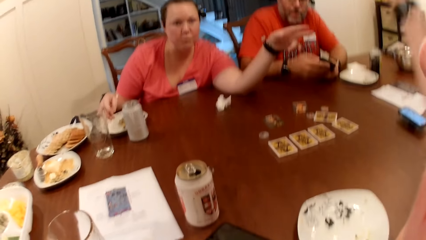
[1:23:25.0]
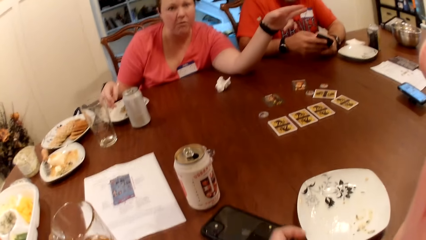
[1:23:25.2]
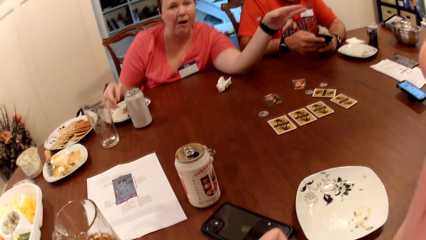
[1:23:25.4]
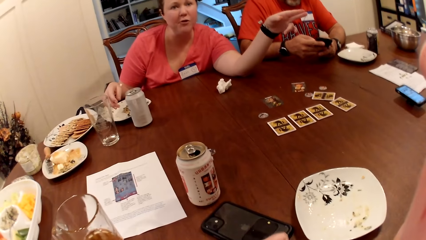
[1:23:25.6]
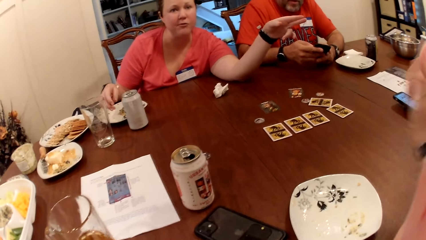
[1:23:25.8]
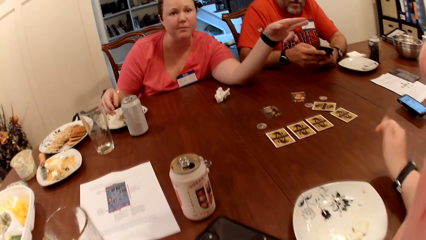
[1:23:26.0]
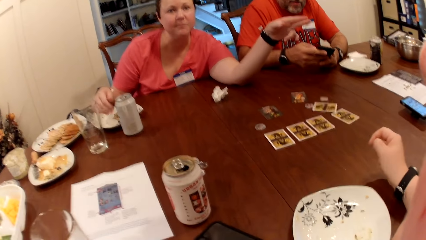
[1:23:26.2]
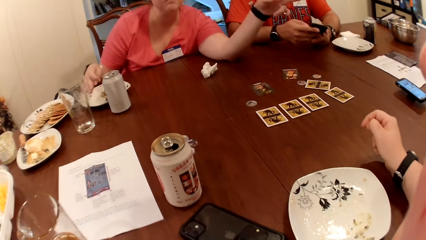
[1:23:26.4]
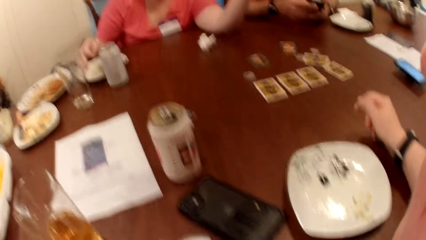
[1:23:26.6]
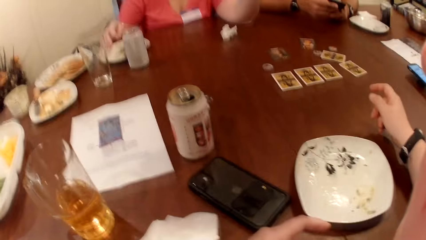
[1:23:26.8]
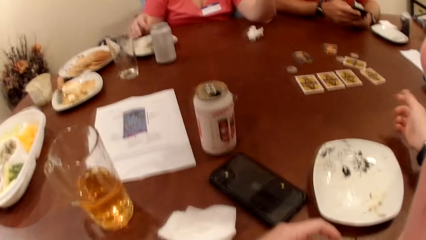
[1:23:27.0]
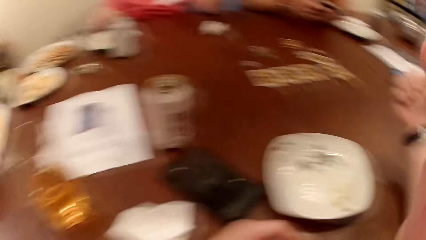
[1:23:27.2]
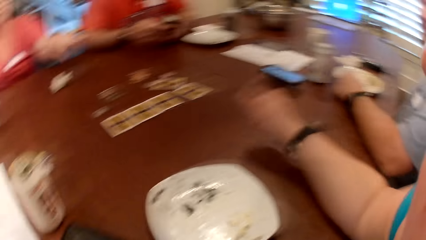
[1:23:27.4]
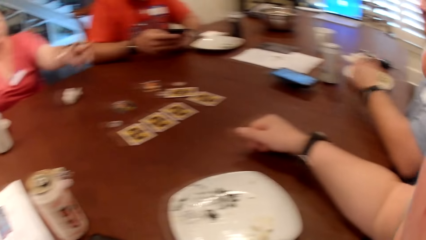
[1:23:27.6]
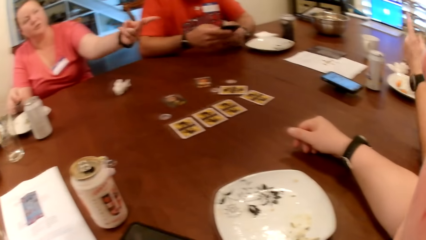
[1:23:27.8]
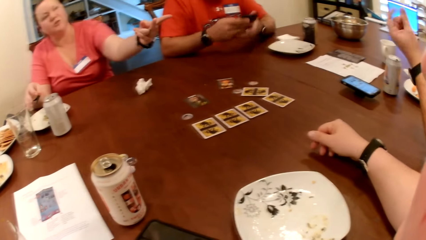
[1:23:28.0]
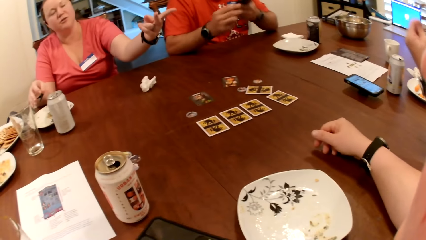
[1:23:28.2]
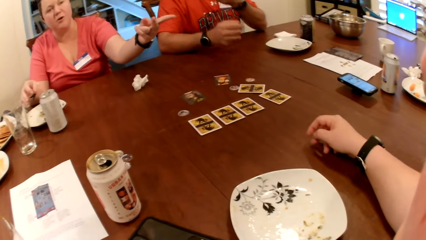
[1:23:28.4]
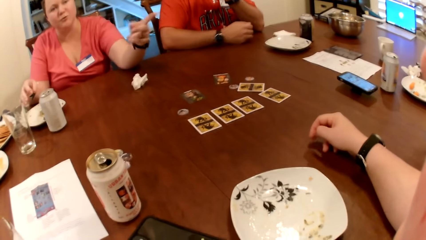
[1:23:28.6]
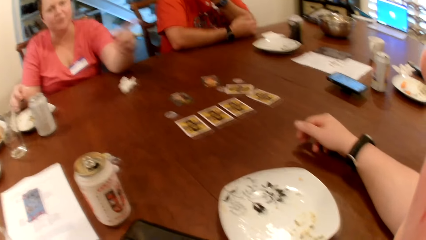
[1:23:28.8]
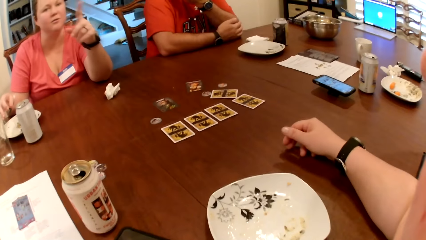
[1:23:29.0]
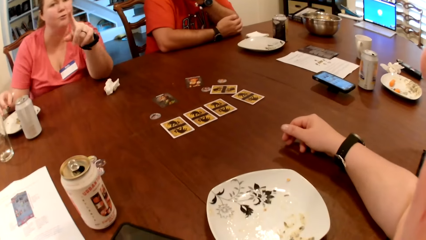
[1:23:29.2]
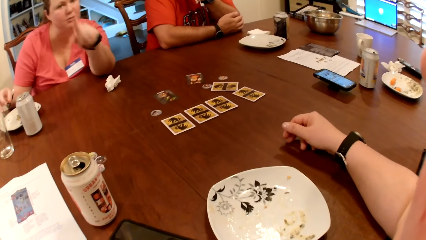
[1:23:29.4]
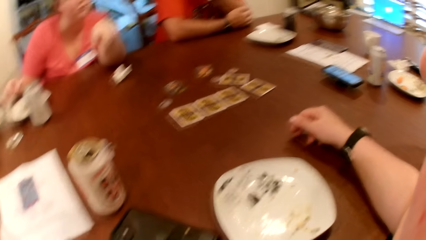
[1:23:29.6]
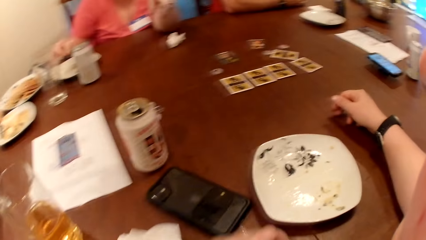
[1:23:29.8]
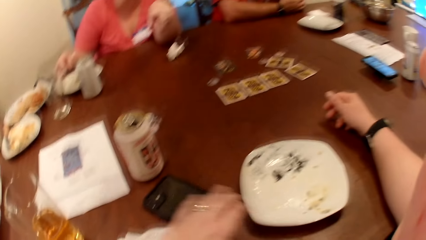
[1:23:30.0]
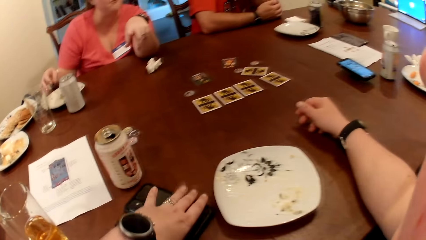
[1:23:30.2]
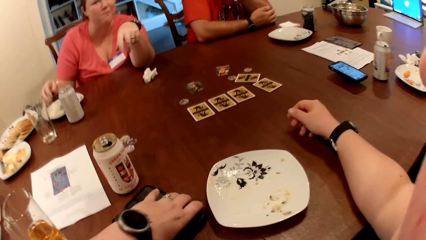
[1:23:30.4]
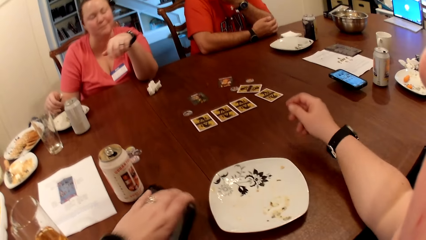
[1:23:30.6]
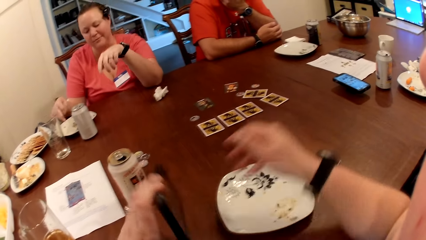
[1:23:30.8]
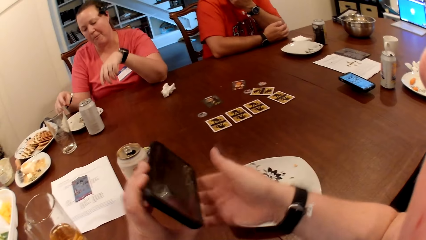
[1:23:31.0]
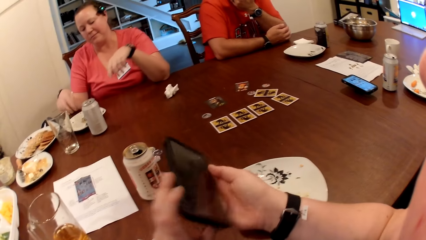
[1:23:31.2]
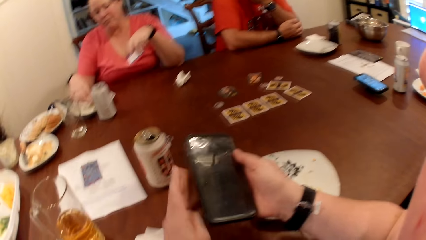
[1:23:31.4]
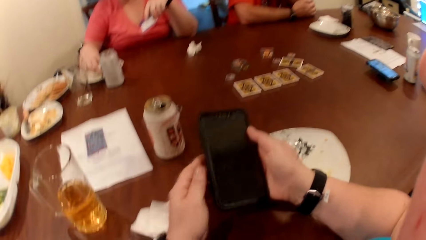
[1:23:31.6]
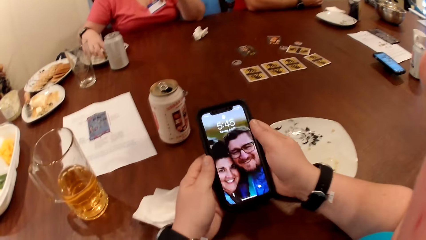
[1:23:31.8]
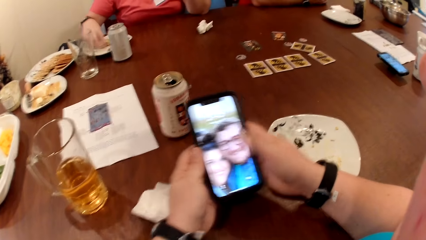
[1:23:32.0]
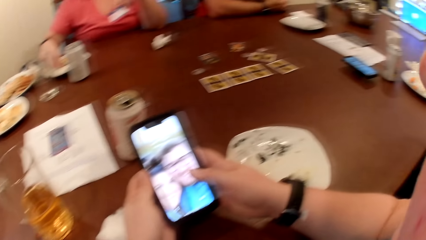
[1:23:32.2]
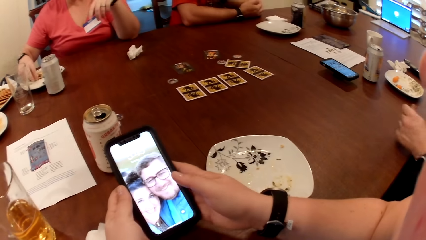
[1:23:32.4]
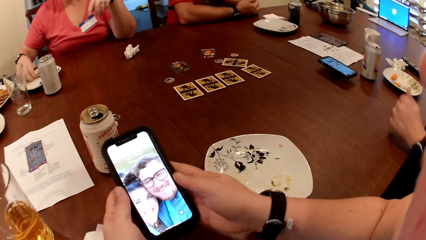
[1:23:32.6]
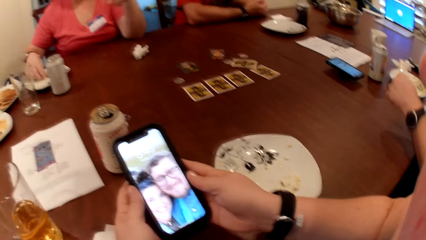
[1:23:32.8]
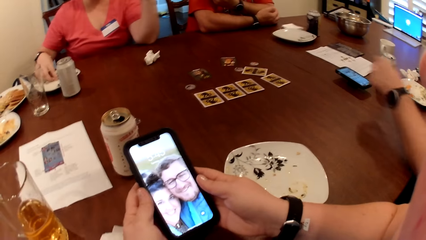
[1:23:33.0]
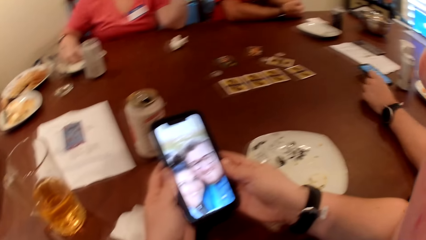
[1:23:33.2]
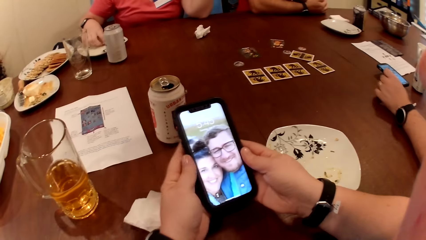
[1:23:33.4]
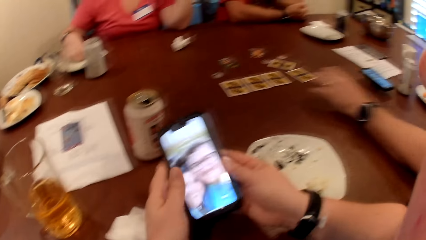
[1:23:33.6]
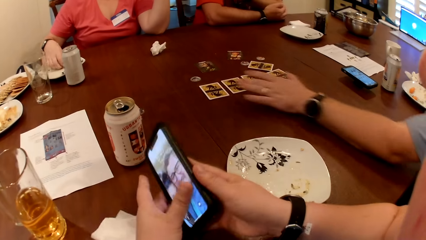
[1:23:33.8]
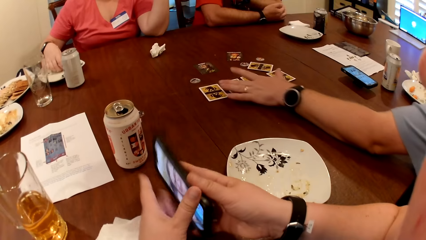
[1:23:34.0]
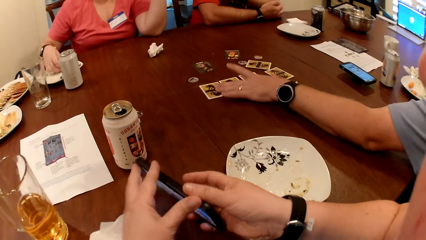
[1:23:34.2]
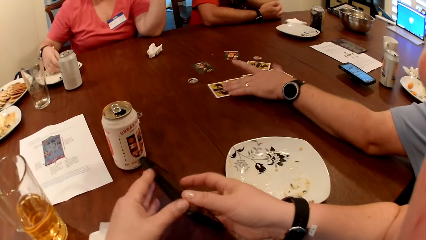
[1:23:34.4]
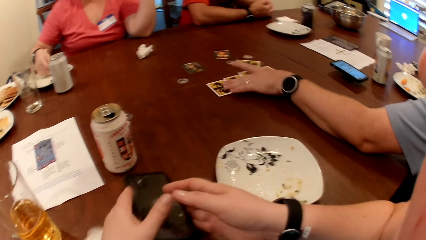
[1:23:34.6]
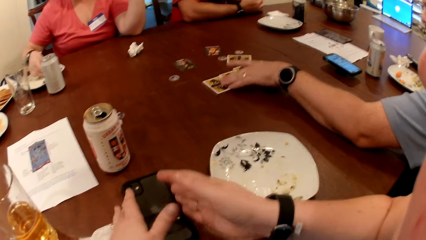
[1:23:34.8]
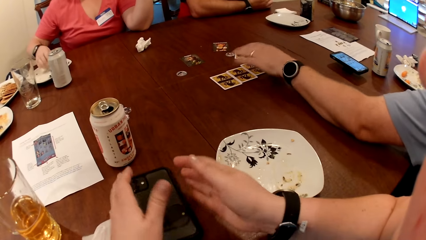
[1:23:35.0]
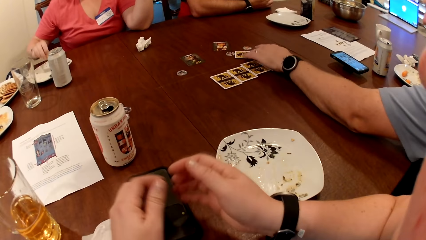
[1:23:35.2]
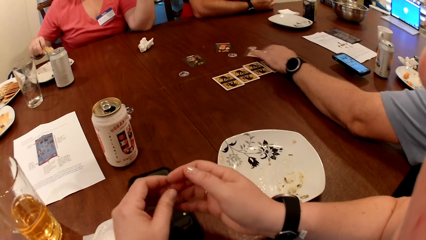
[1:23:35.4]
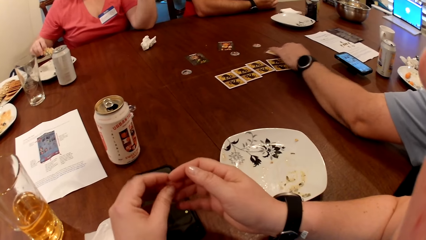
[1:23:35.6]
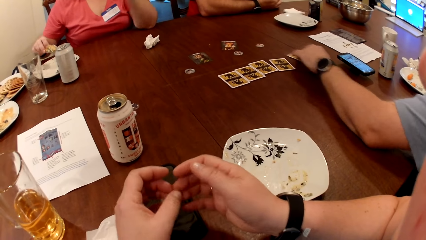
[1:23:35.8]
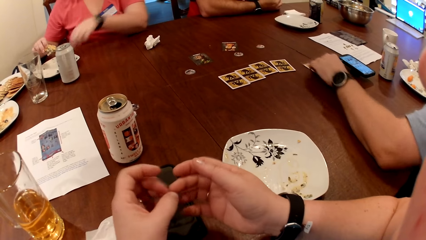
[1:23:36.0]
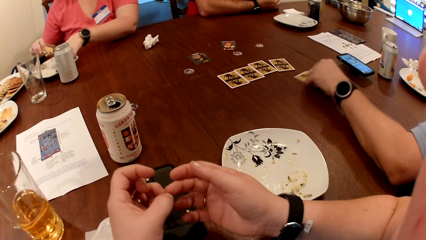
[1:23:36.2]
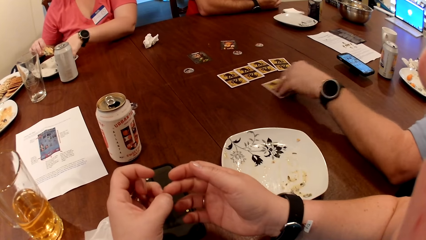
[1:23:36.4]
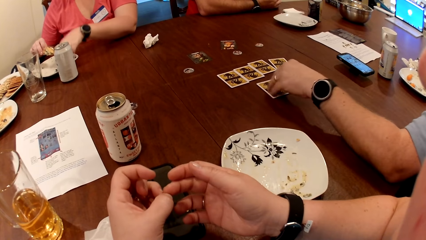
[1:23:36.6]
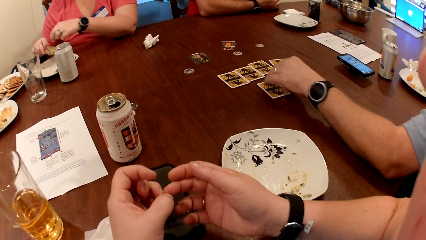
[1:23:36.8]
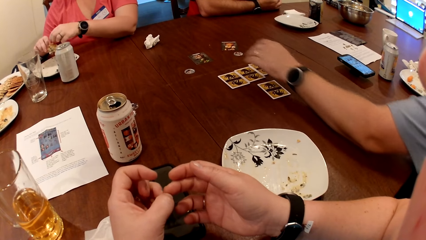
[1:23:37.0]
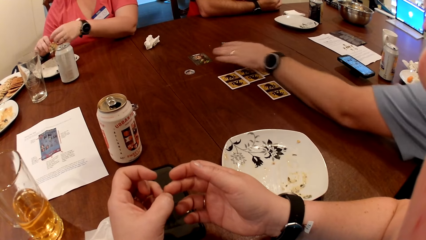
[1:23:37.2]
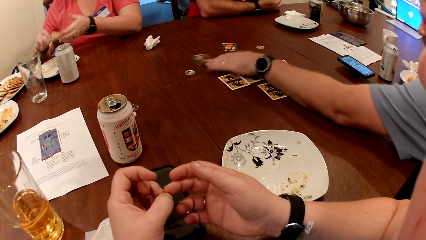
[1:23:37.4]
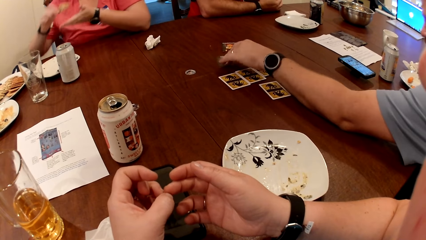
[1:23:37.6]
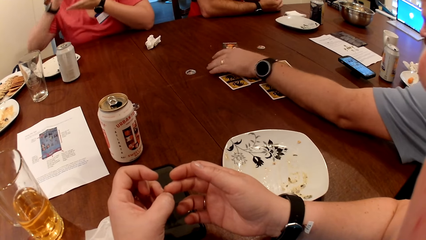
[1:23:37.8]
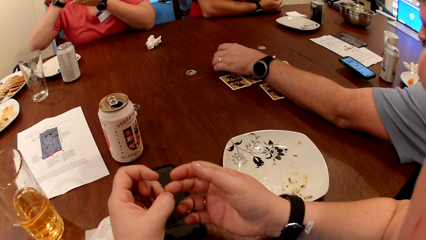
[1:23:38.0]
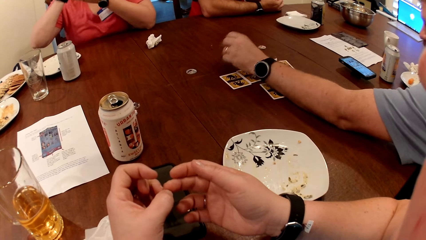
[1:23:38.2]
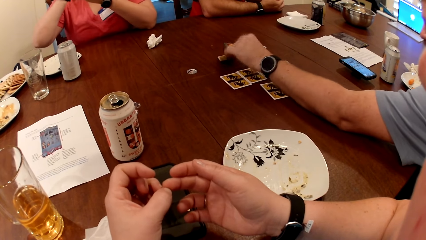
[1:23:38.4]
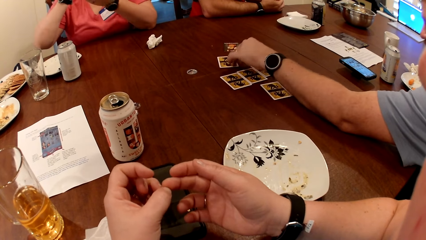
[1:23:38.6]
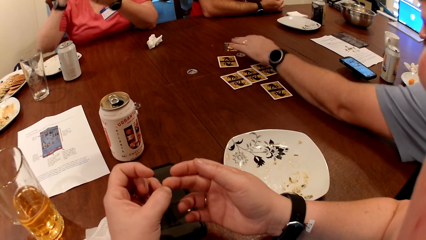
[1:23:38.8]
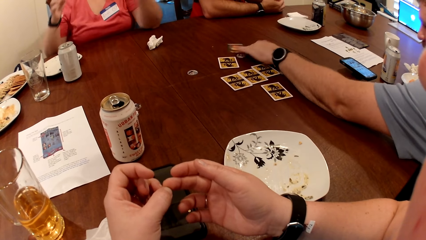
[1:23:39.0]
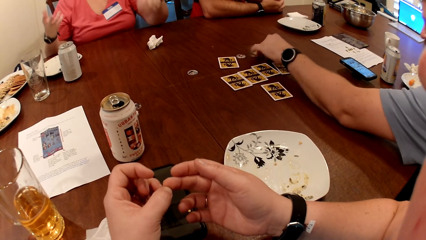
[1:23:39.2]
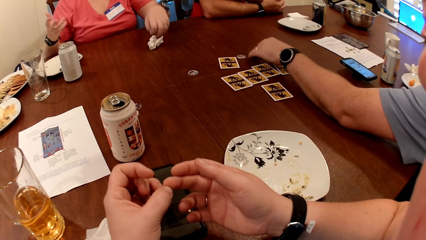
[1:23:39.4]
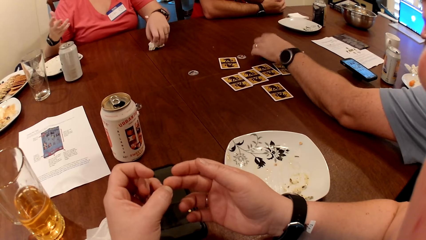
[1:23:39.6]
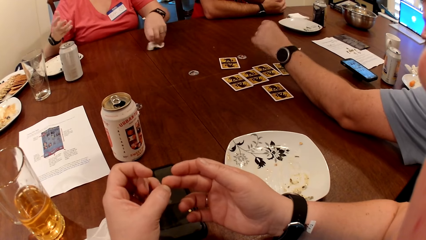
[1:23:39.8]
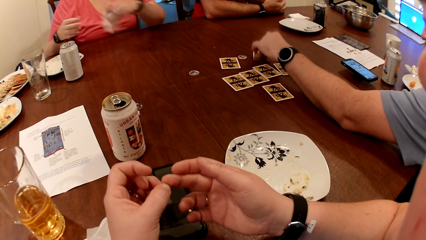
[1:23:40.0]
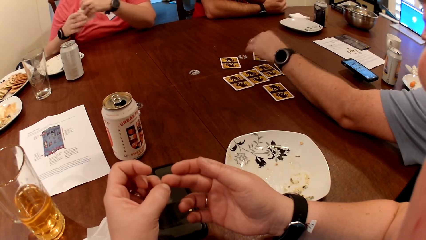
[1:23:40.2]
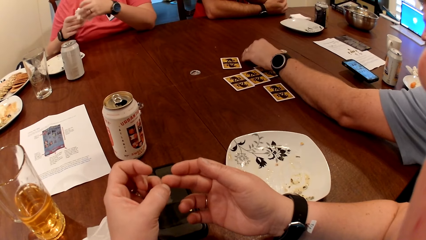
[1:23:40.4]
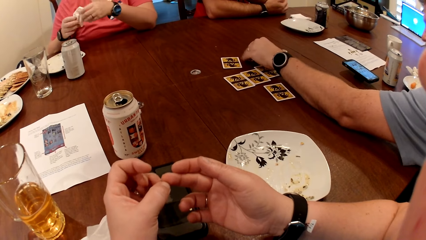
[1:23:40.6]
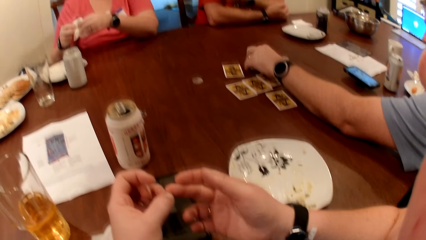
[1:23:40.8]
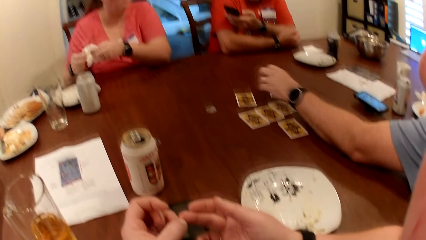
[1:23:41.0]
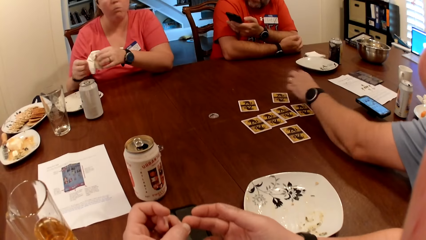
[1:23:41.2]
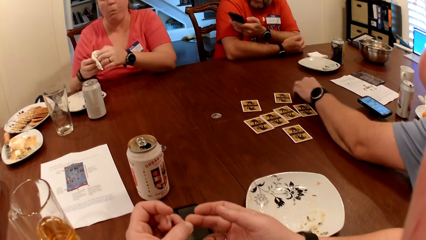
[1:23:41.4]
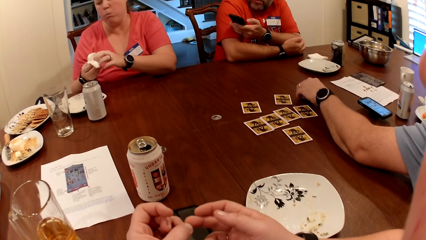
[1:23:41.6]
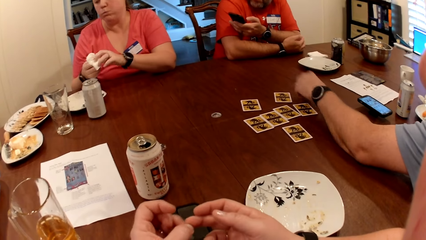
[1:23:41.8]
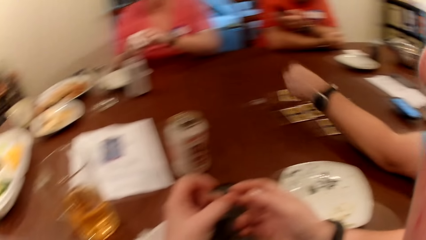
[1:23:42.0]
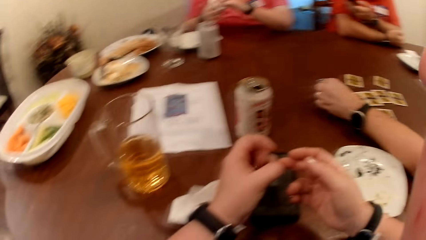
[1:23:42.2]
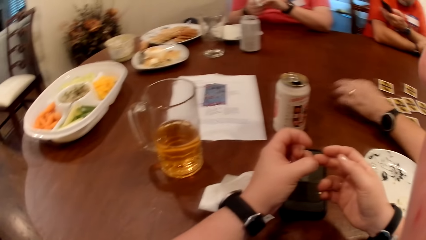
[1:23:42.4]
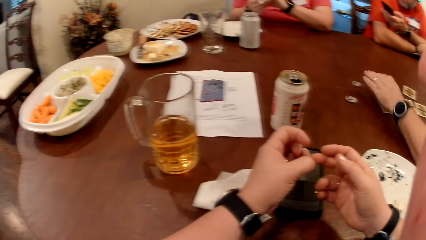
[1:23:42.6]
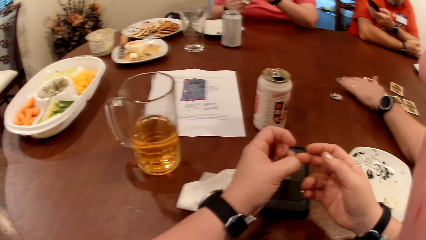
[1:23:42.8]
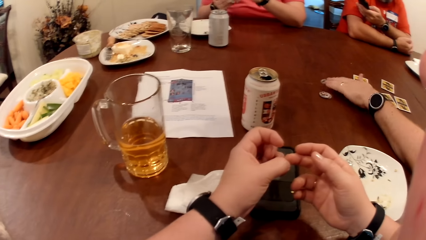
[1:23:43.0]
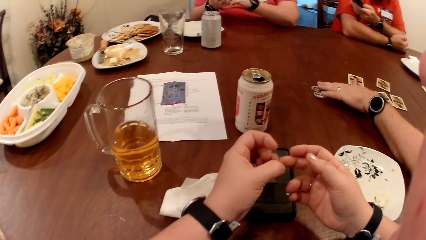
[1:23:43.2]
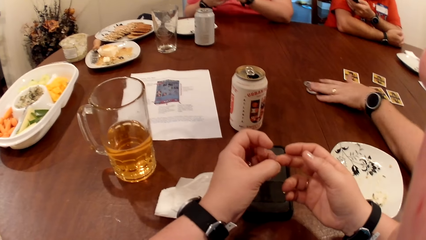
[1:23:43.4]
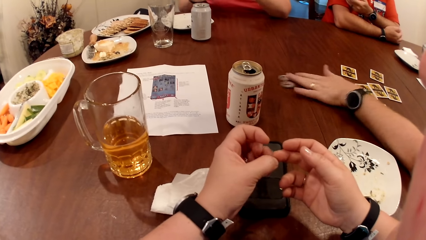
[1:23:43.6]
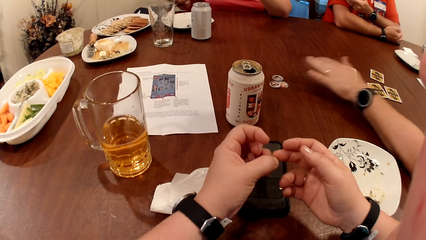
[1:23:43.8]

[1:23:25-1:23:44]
The camera wearer talks to friends. She picks up the phone from the table with her left hand. The woman picks at the food on the plate on the table with her right hand. The camera wearer uses the phone. The man adjusts the cards on the table with his left hand. The camera wearer drops the phone on the table with both hands. The woman bites meat. The man turns the cards. The woman picks up the paper towel on the table with her left hand. The woman cleans both hands with the paper towel. The man adjusts the cards on the table with his left hand, and adjusts the poker chips on the table with his left hand.
